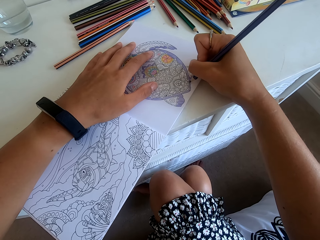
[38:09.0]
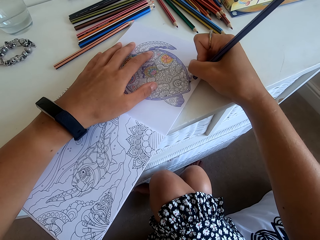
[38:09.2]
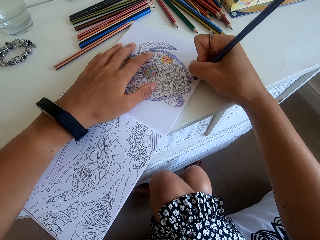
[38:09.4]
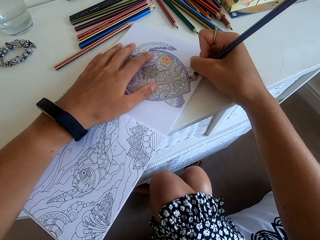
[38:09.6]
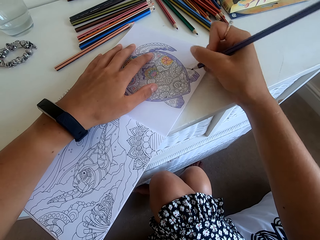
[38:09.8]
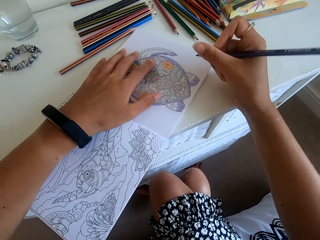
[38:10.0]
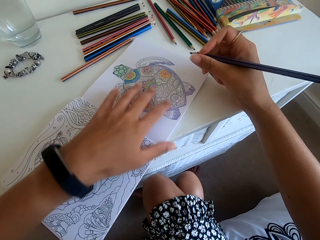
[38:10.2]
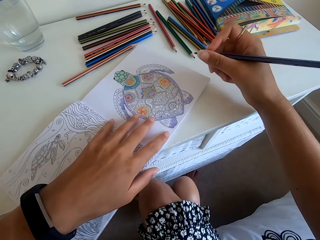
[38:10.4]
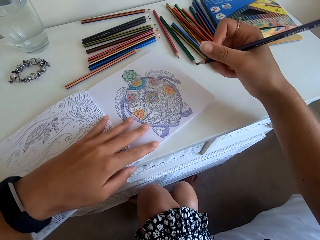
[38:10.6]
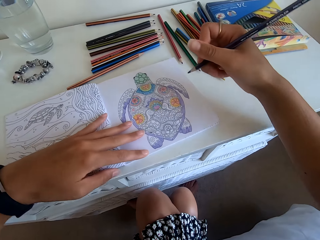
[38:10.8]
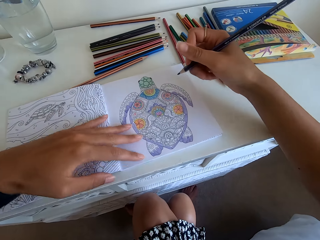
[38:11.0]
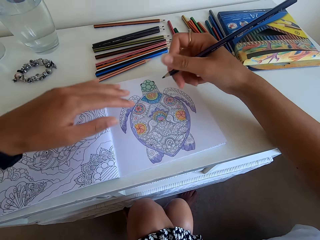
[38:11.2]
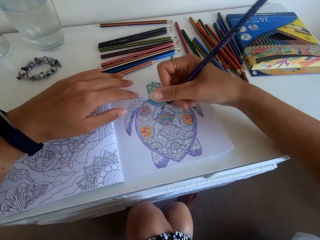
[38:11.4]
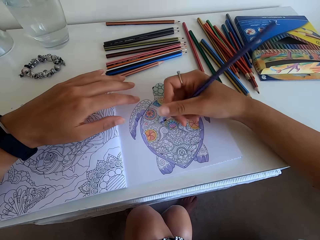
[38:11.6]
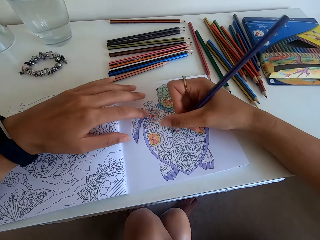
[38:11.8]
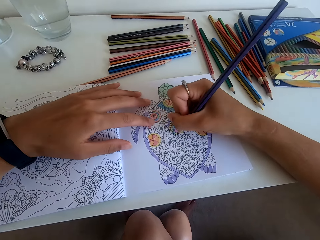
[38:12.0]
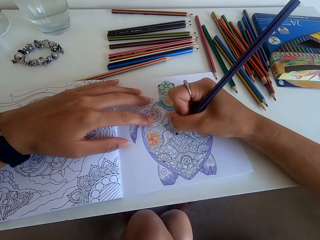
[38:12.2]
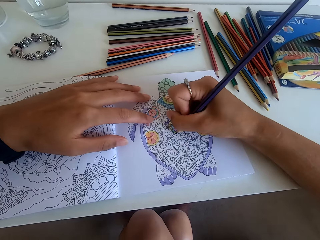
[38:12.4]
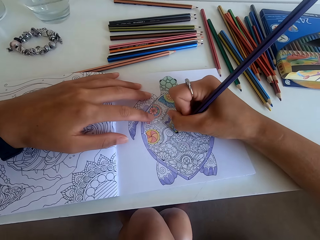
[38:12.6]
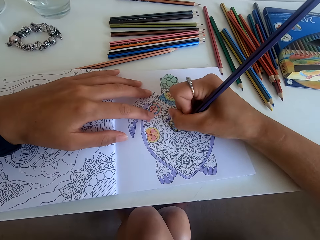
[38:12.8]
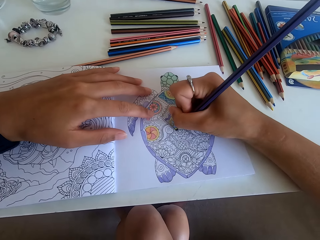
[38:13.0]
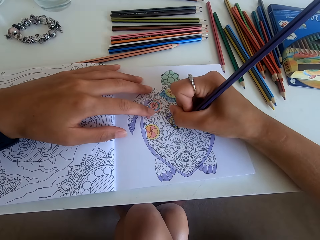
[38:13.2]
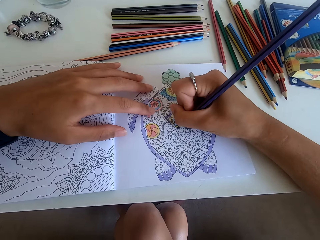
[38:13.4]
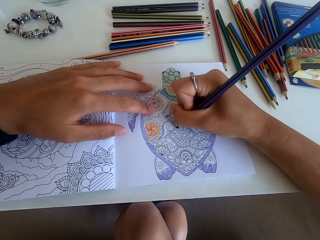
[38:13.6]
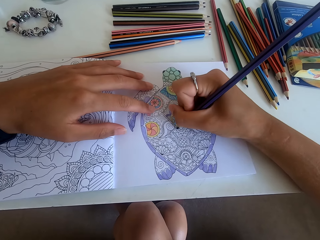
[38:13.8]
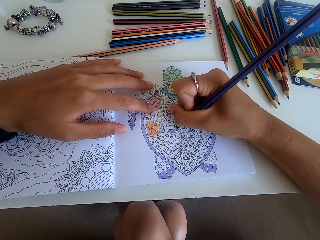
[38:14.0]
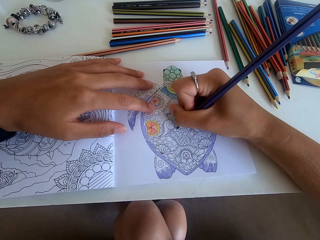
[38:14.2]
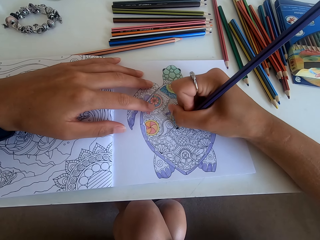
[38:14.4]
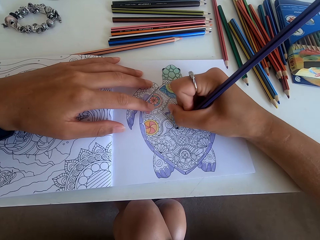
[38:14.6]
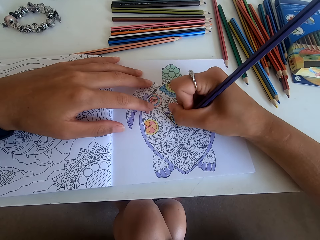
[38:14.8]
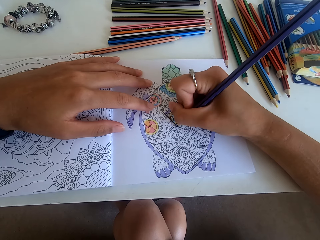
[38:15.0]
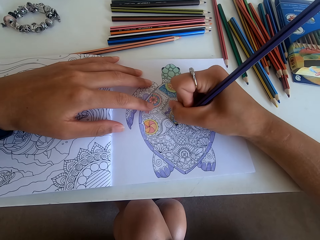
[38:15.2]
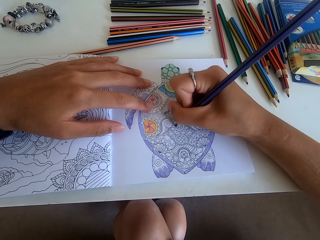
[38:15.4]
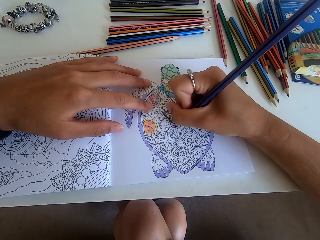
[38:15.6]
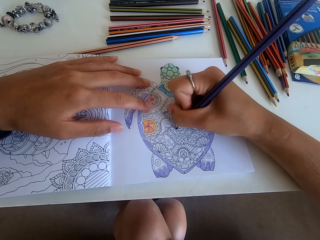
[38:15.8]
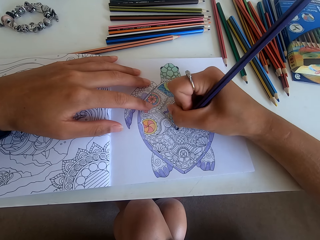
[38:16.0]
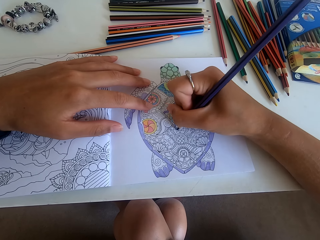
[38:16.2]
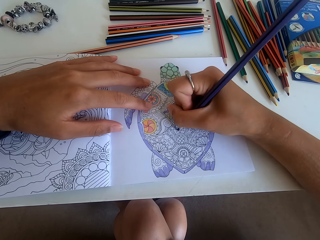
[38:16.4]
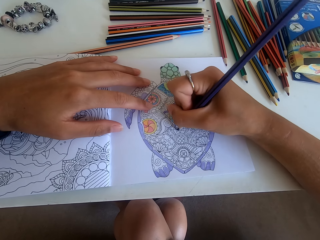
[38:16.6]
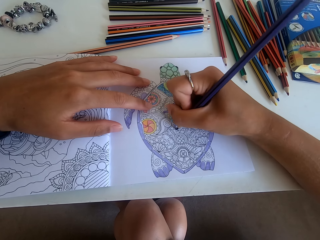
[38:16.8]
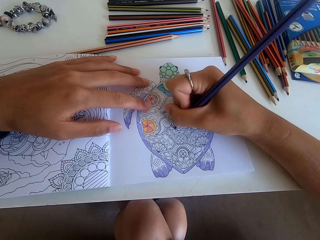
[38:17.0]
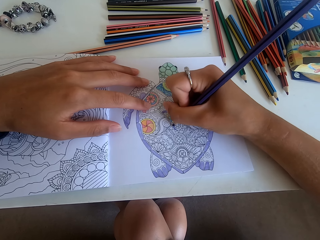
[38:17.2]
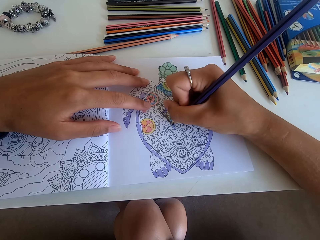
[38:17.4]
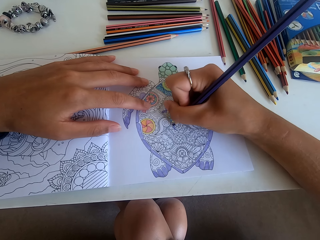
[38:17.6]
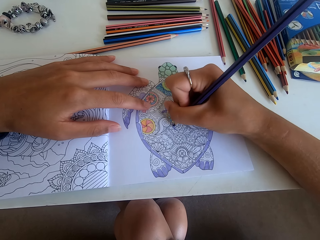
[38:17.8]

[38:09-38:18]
The camera wearer rotates the book with the left hand. They color the picture on the book with the color pencil.

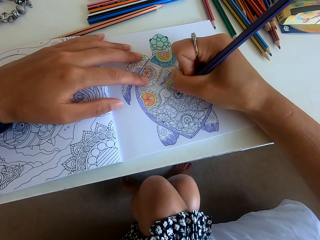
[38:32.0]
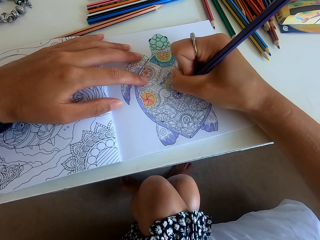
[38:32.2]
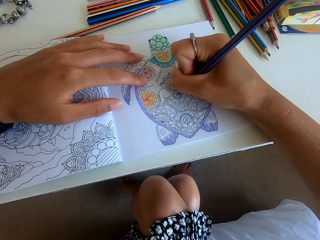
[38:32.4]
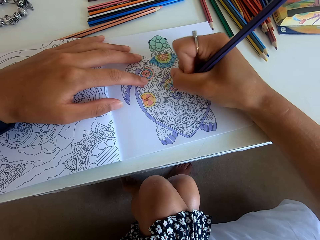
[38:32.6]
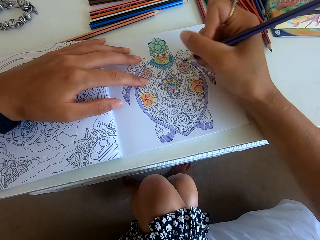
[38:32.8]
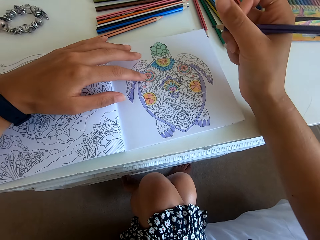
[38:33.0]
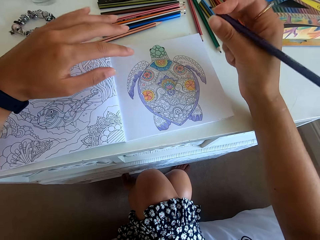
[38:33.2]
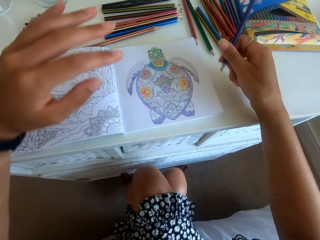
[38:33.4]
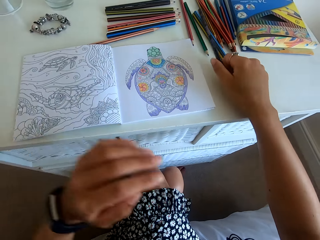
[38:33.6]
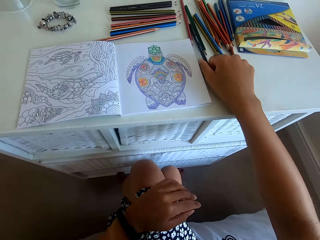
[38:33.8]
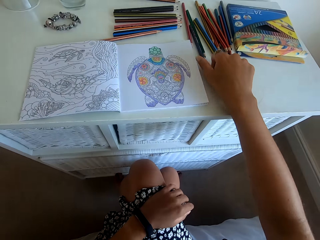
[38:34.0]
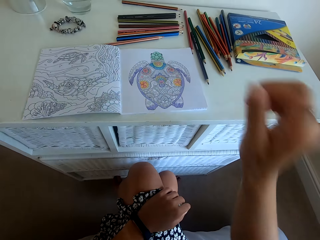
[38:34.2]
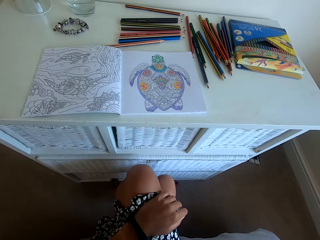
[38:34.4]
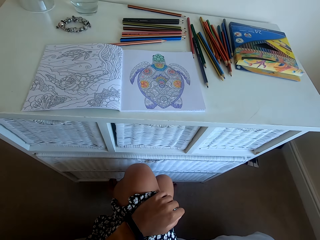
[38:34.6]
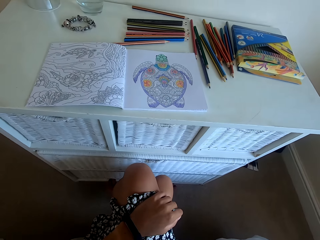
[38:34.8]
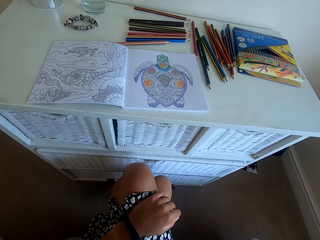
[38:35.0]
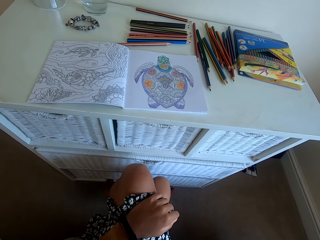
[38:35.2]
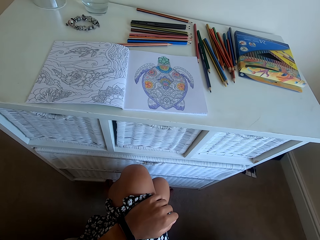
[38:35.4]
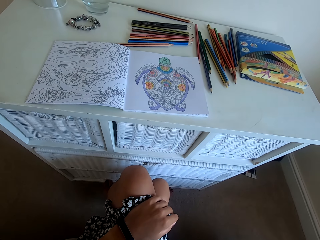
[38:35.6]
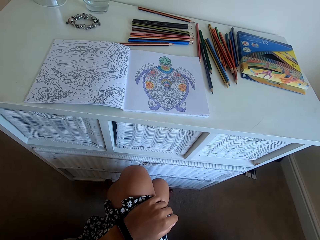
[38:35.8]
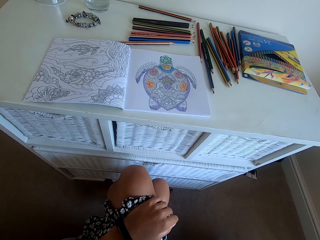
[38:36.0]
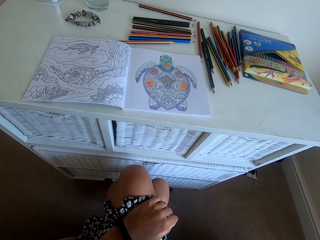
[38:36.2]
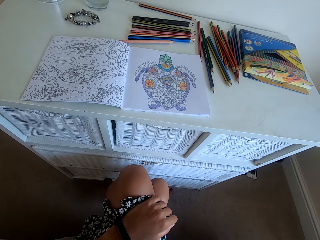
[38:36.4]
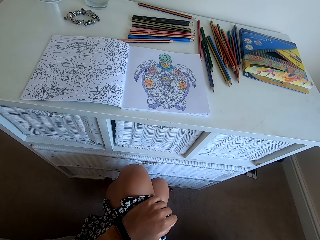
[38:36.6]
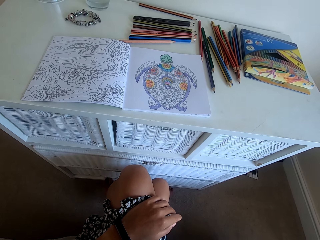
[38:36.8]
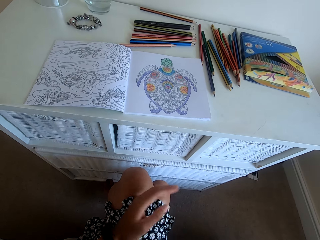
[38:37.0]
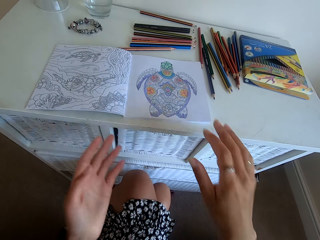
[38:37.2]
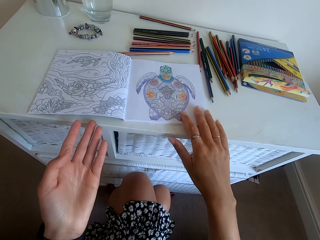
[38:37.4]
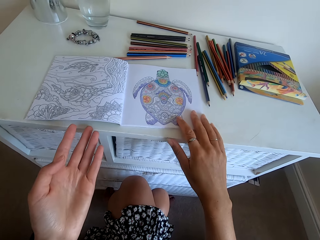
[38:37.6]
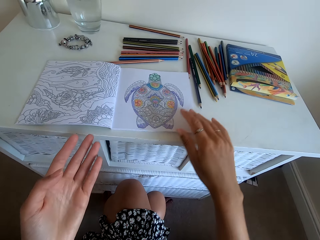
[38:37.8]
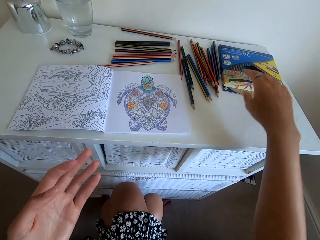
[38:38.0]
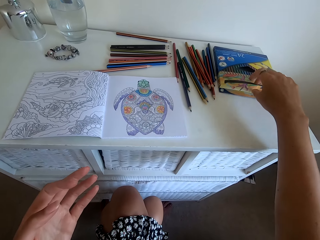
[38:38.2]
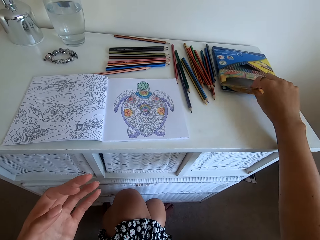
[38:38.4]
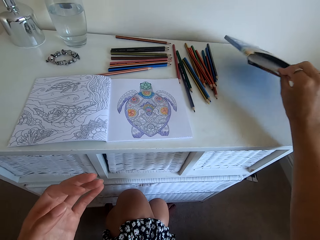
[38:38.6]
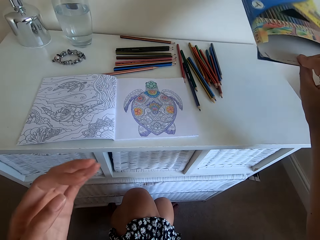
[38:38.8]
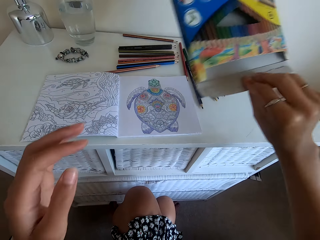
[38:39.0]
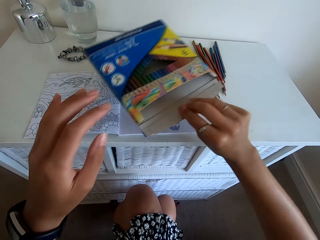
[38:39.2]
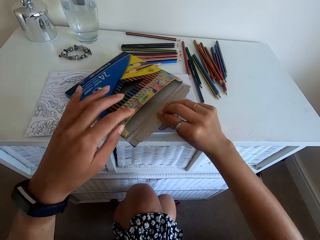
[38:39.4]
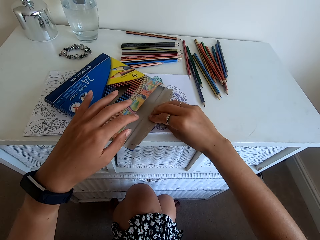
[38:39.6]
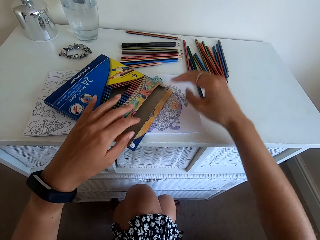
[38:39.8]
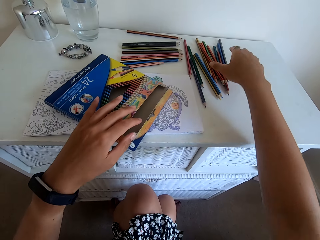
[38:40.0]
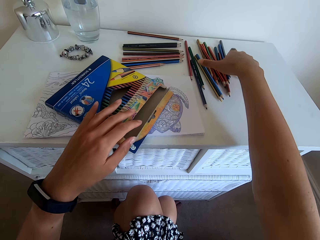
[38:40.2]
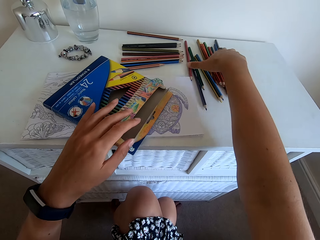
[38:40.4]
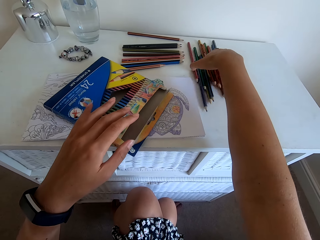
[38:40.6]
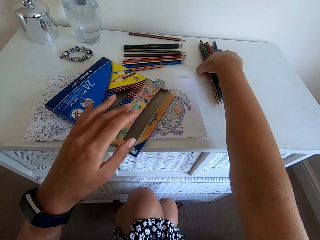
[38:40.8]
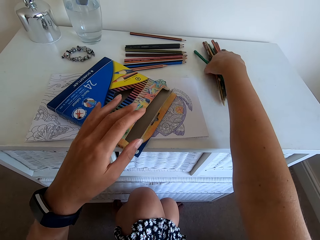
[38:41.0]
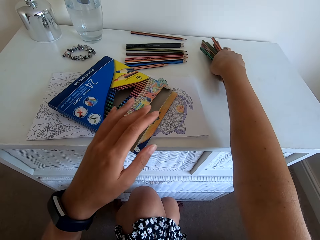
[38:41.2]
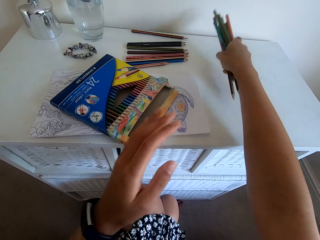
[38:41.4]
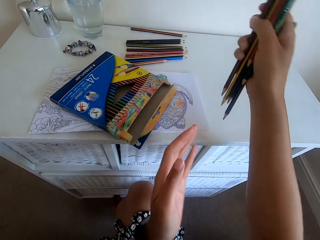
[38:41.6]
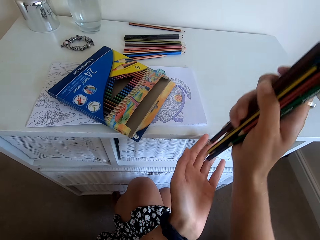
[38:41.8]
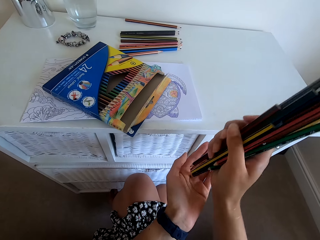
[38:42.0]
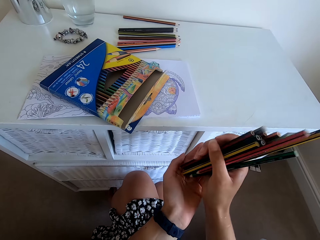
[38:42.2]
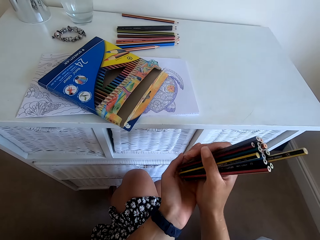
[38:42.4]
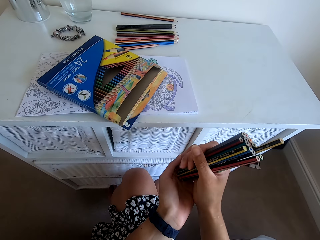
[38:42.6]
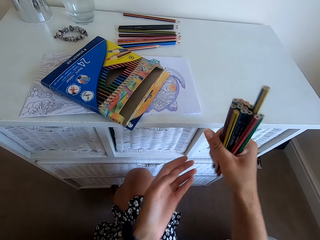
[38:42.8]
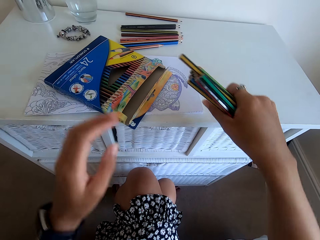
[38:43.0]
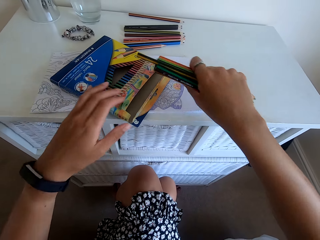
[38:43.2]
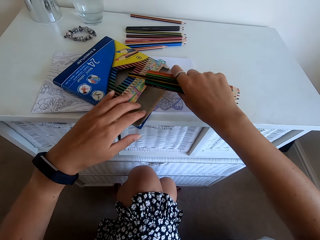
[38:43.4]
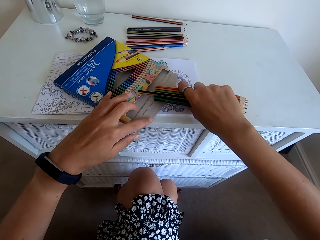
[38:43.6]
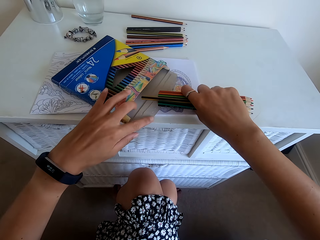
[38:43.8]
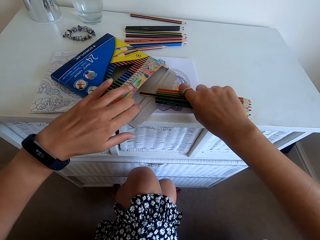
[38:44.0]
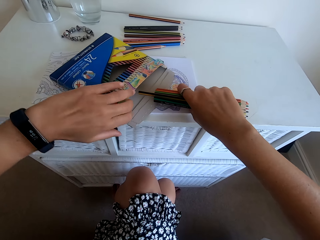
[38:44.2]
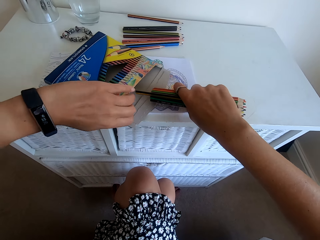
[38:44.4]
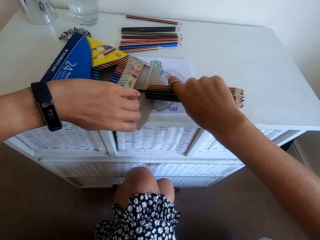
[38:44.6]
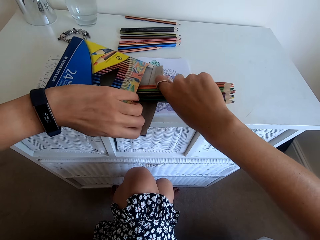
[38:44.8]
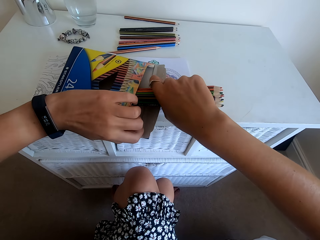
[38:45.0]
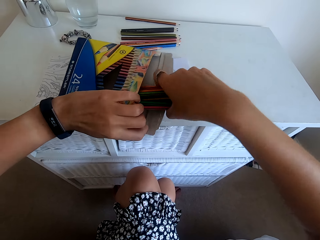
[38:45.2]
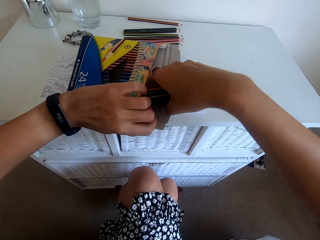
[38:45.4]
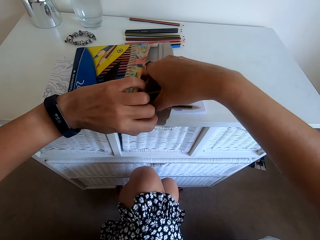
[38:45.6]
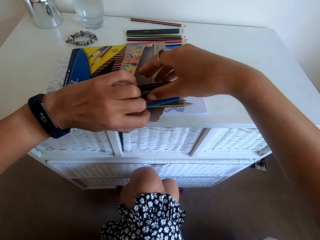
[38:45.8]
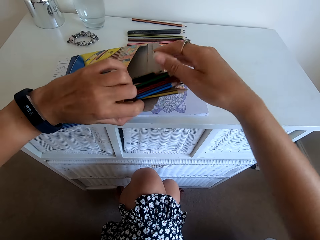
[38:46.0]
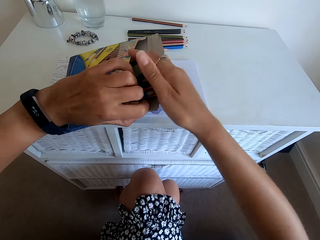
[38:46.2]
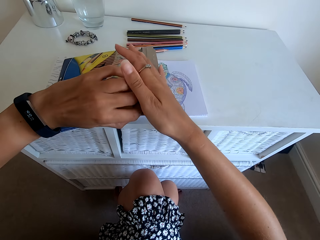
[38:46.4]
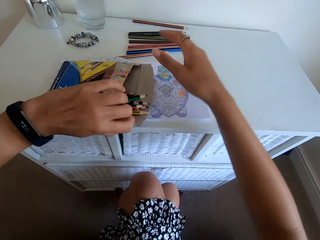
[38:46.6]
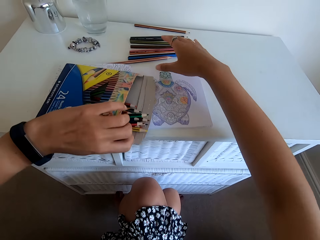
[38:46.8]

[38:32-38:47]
The camera wearer places the color pencil on the table. She sits on the chair by the table. She picks up the color pencil box with the right hand. She picks up the color pencils on the table. She holds the color pencils in her hand. She puts the color pencils in the color pencil box.
